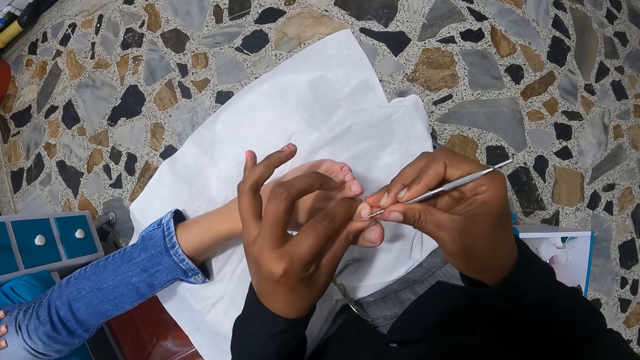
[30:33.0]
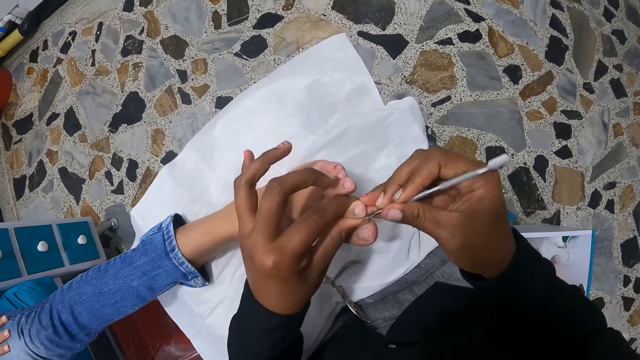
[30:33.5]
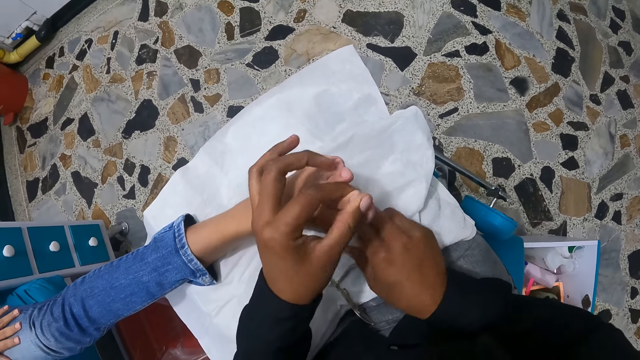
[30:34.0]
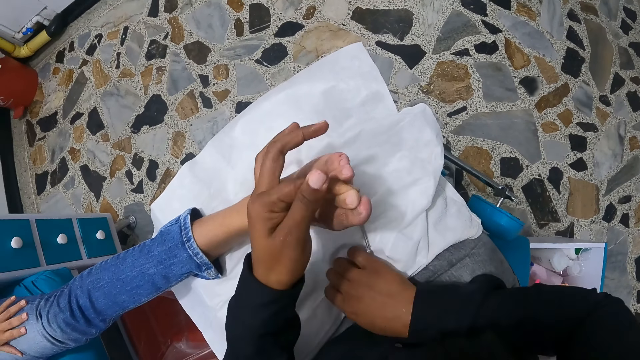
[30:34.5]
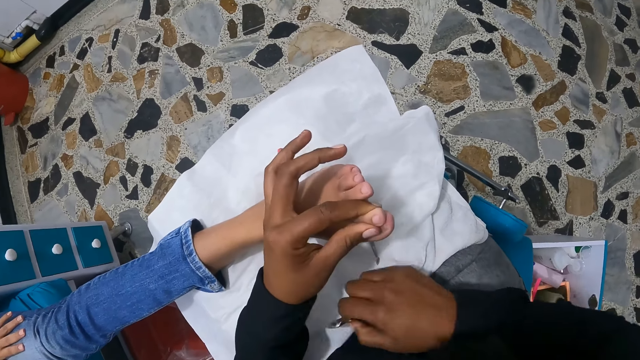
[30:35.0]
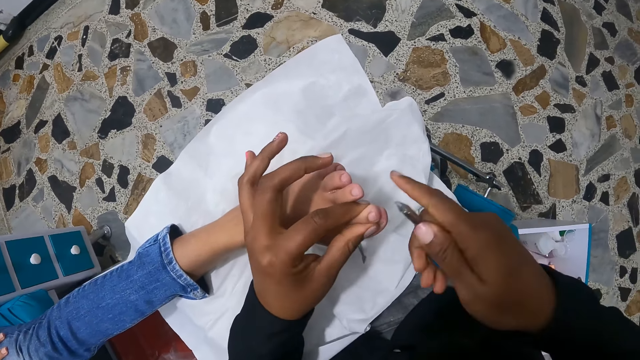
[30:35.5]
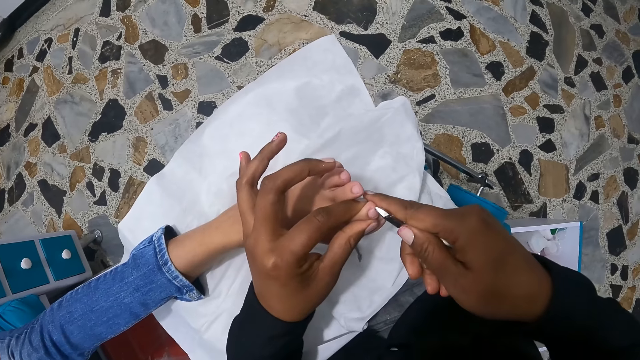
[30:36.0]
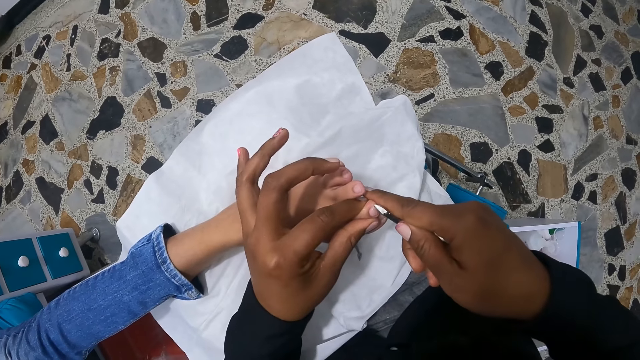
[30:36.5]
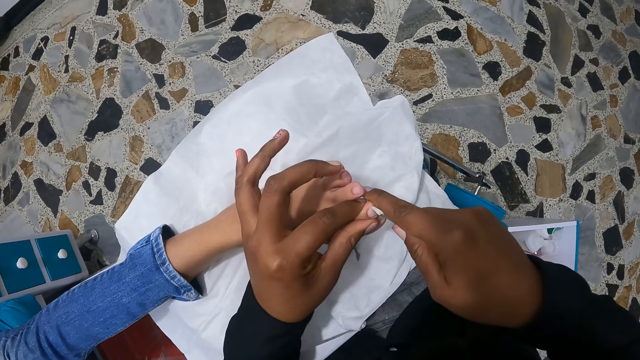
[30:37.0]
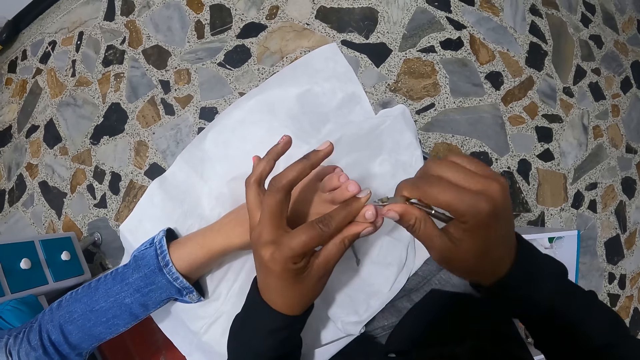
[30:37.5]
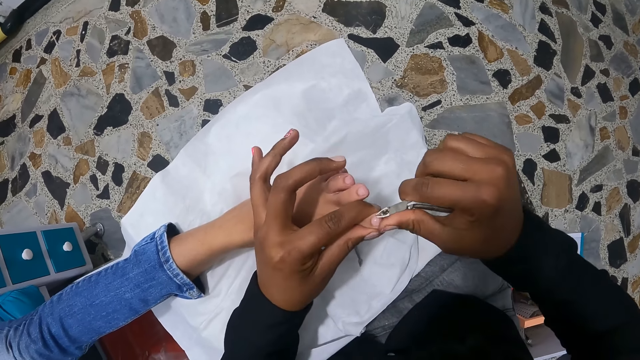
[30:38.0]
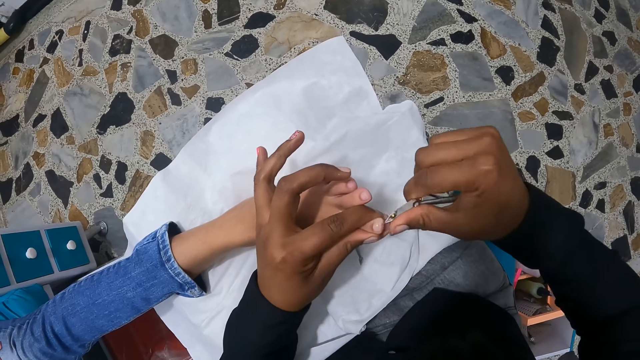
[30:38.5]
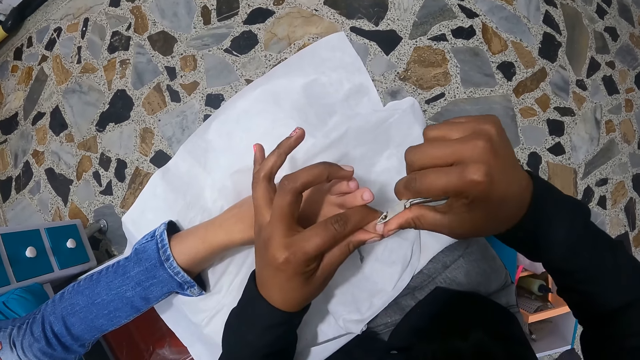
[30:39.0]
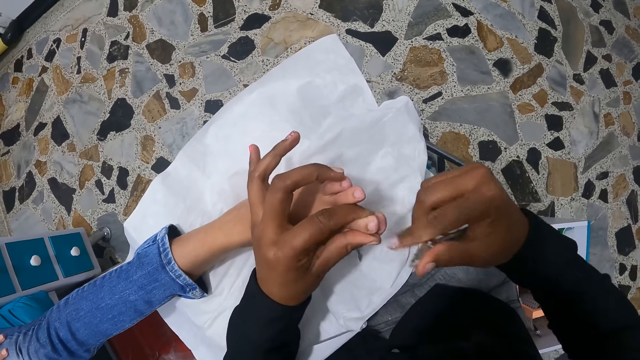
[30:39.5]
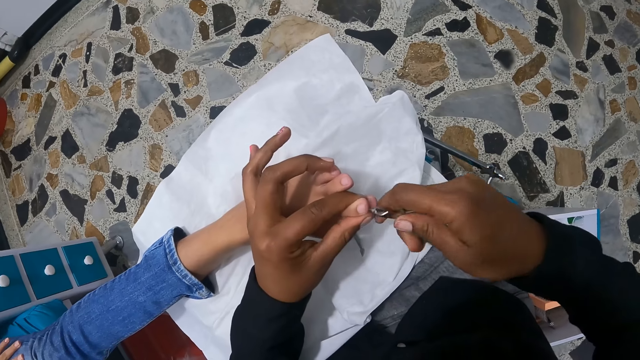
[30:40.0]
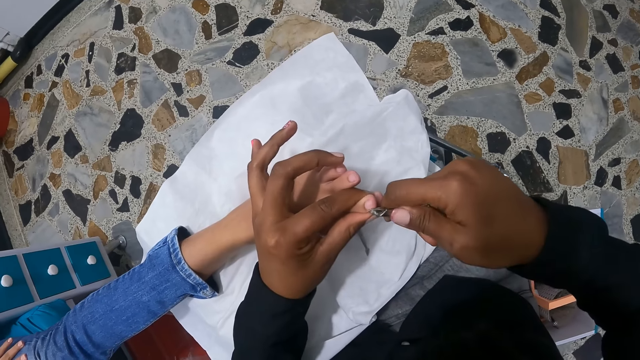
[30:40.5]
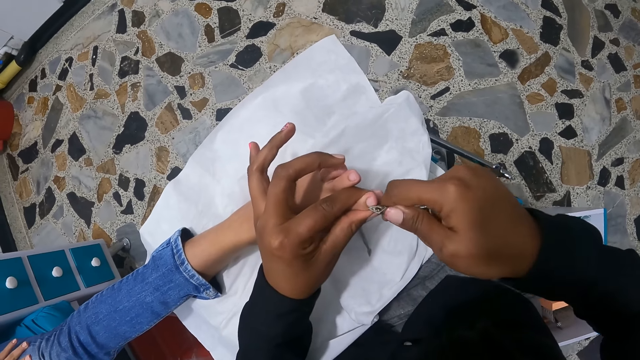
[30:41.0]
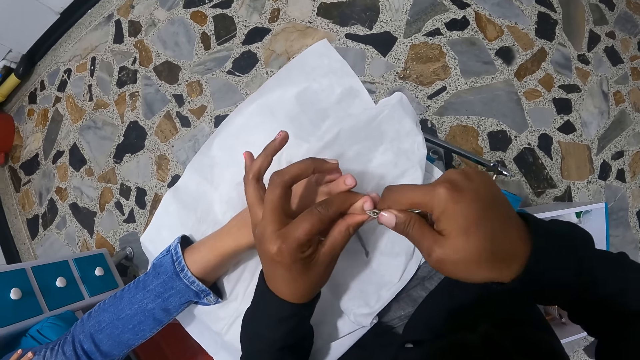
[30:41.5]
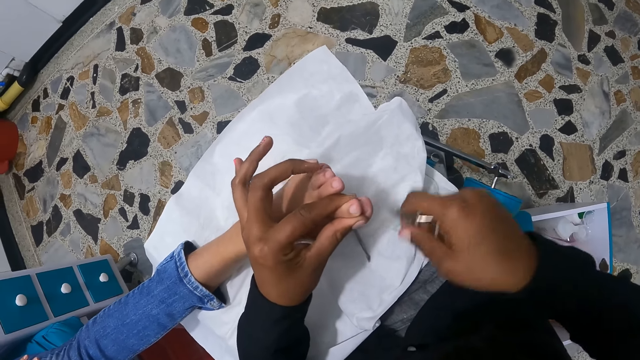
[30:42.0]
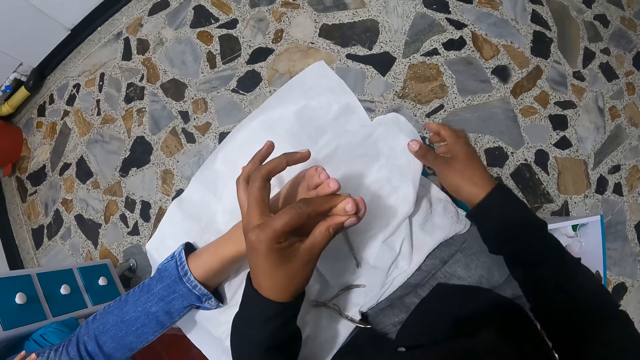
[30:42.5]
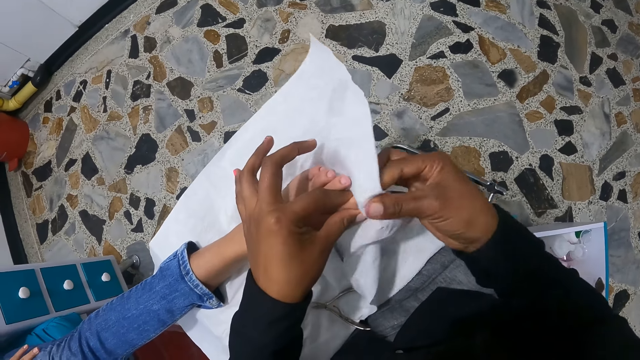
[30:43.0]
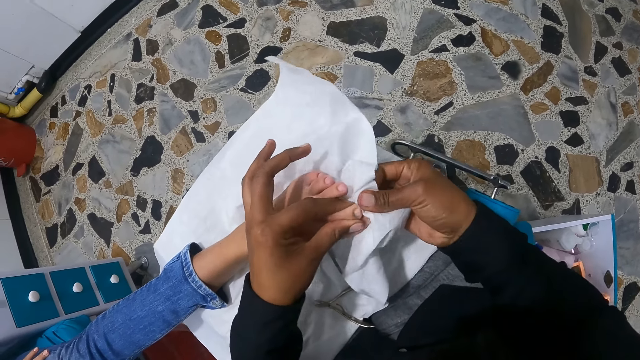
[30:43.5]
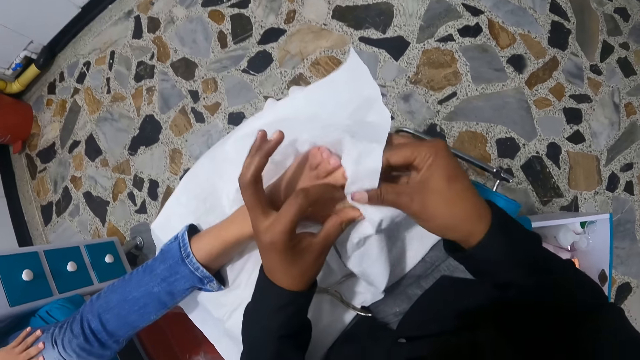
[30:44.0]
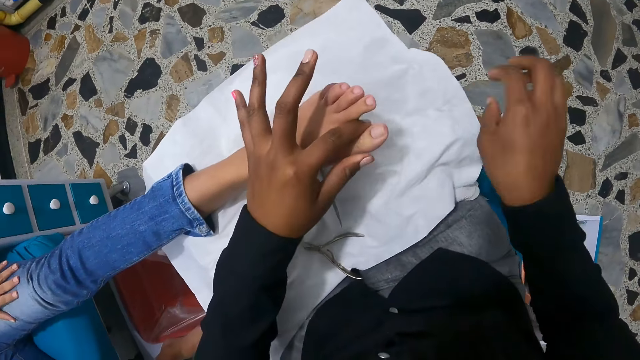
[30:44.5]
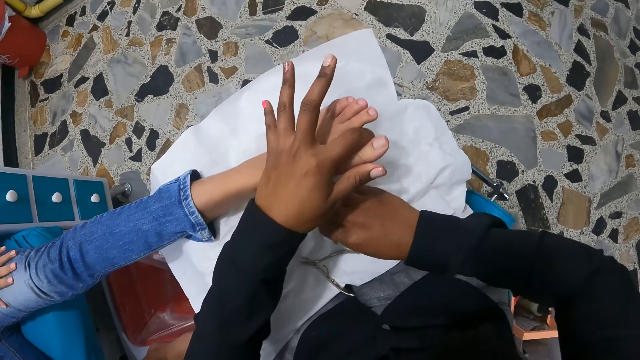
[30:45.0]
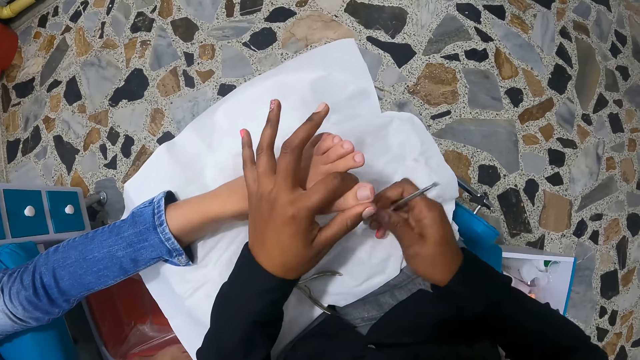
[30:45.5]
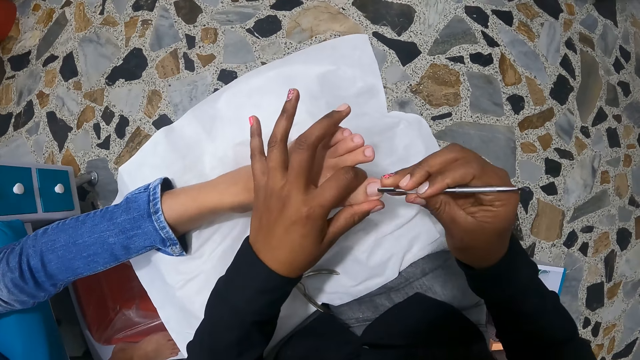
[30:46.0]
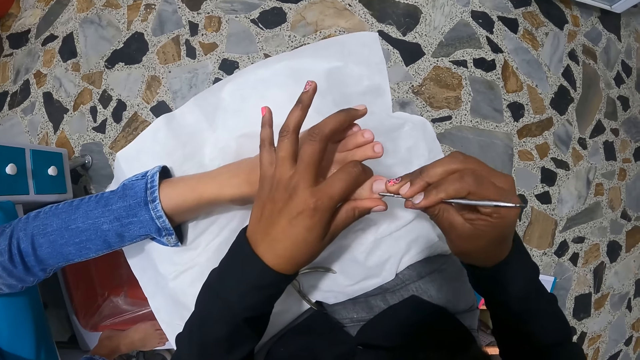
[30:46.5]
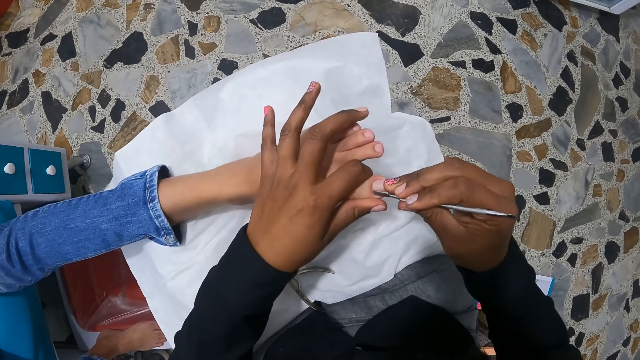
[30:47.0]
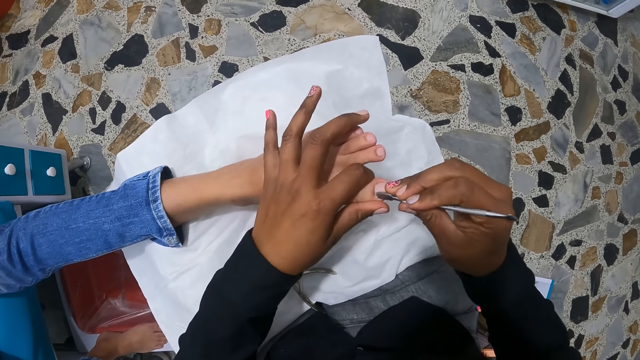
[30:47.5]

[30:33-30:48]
The camera wearer drops the cuticle pusher on her lap with her right hand. She picks up the nail nipper on her lap with her right hand. She trims the left index toe nail of a woman with the nail nippers in her right hand. She rubs the left index toe with her right index finger. She trims the left index toe nail of the woman with the nail nippers in her right hand. She rubs the left index toe with her right thumb. She drops the nail nipper on her lap with her right hand. She cleans the cuticle pusher on the cloth on her lap with her right hand. She picks the cloth, and wipes the nail with the cloth. She holds the left big toe with her left hand. She picks up the cuticle pusher on her lap with her right hand. She files the left big toe of the woman with the cuticle pusher in her right hand.

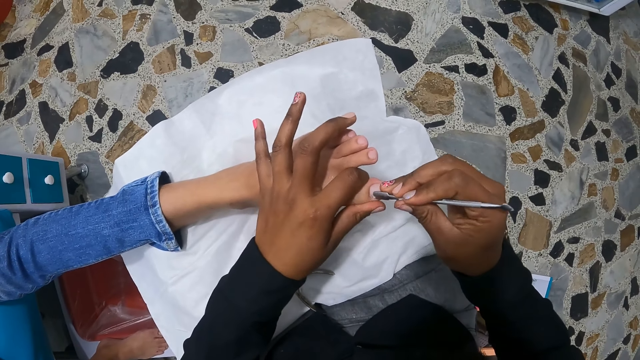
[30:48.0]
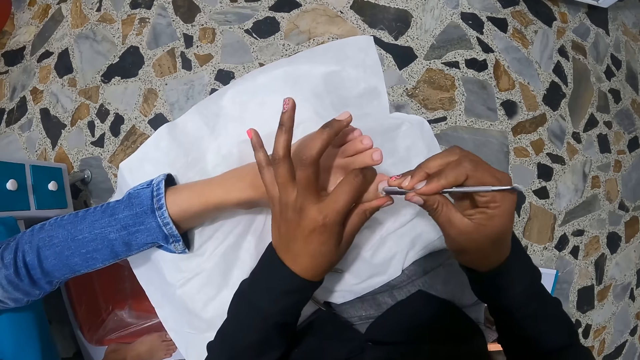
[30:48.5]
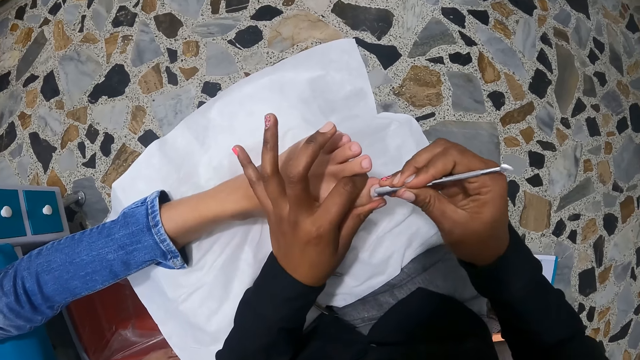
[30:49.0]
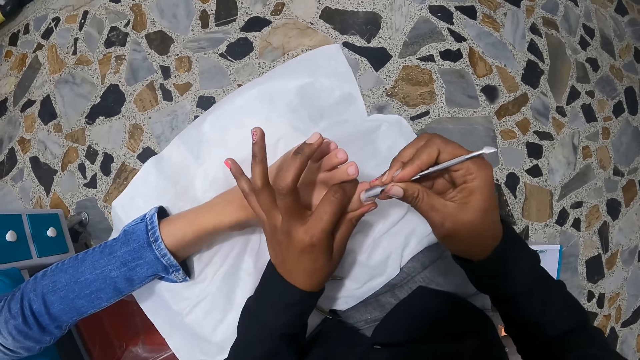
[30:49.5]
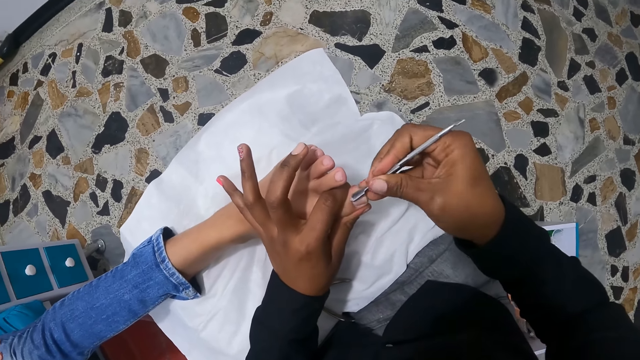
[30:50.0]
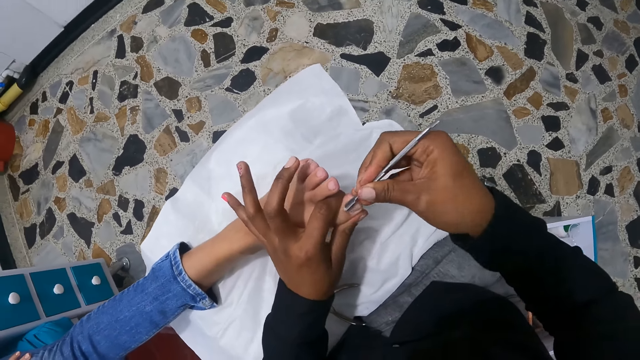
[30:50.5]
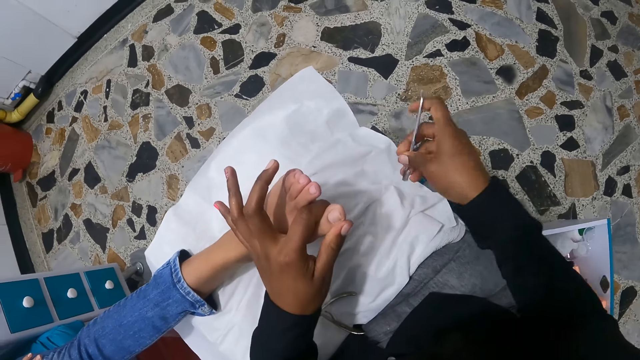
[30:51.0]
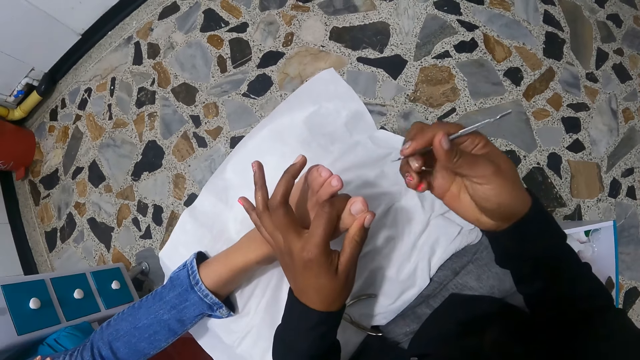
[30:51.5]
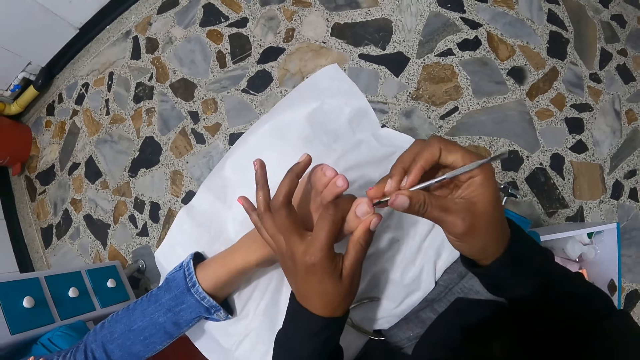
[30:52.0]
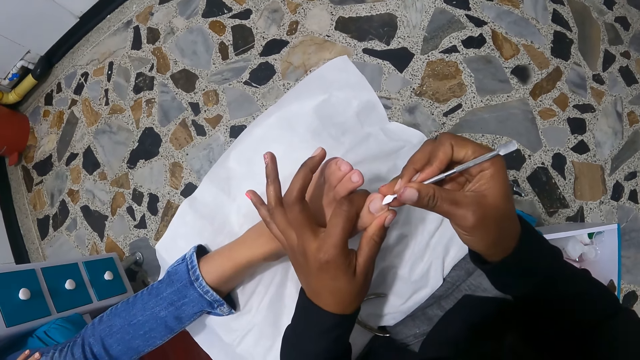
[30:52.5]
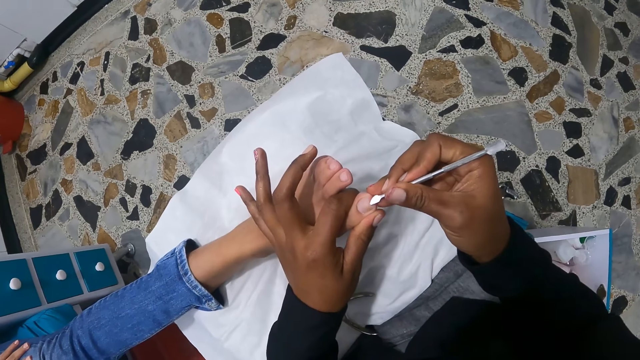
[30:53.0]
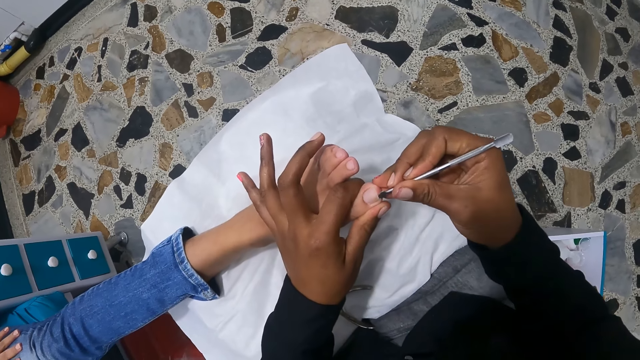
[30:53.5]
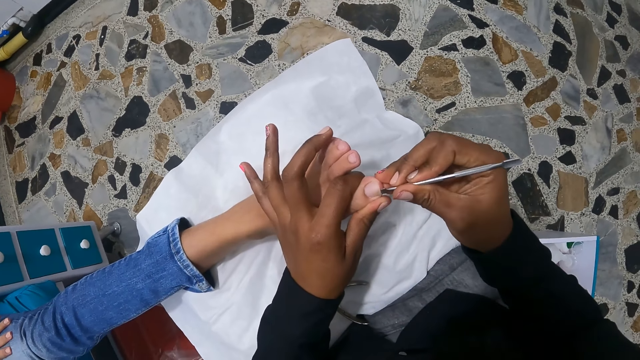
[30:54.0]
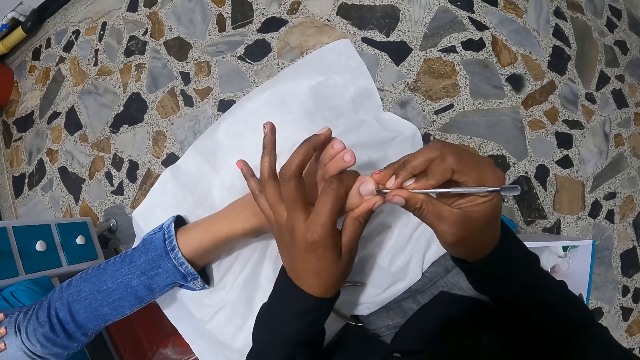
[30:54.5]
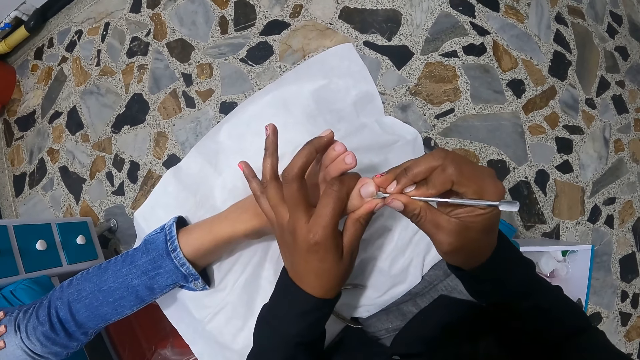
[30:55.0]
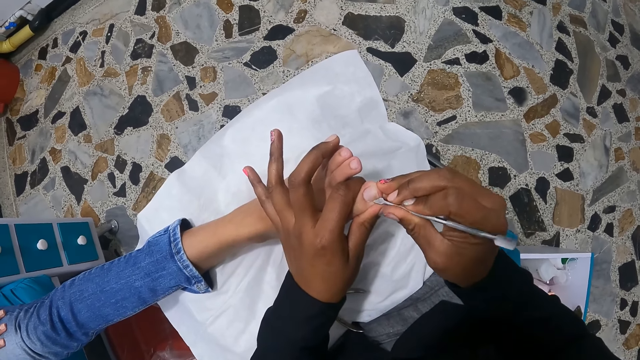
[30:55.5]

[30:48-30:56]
The camera wearer cleans the cuticle pusher on the cloth on her lap. She files the left big toe of a woman with the cuticle pusher in her right hand.
